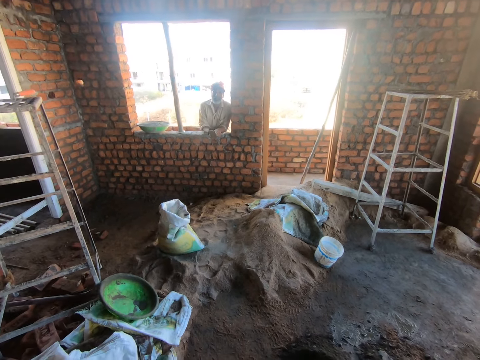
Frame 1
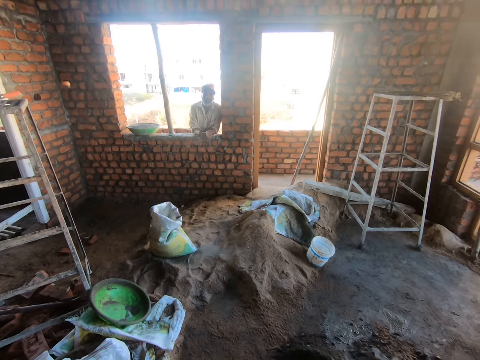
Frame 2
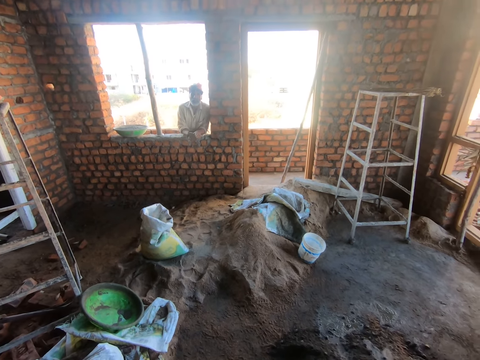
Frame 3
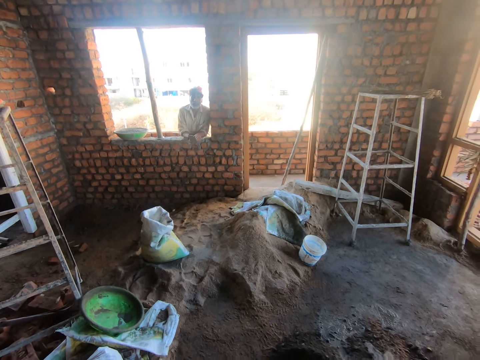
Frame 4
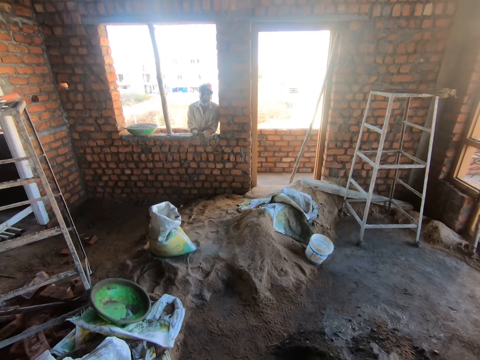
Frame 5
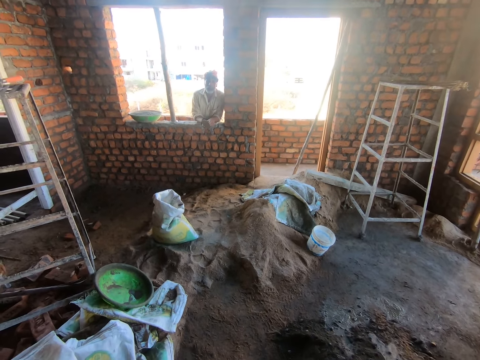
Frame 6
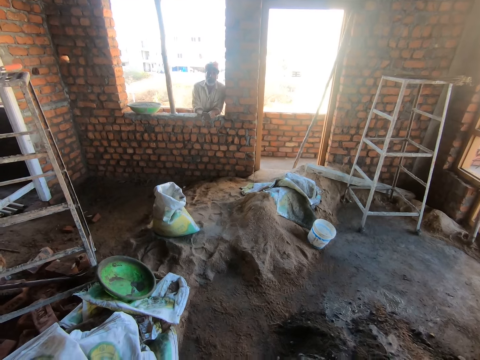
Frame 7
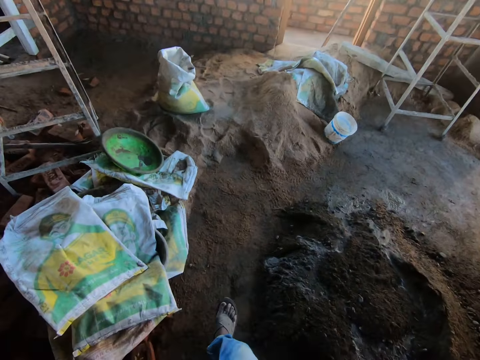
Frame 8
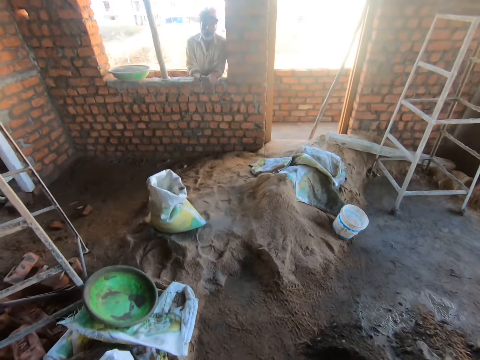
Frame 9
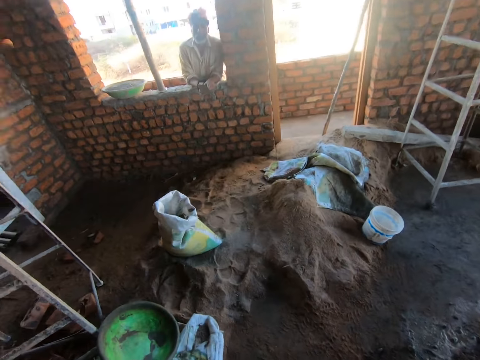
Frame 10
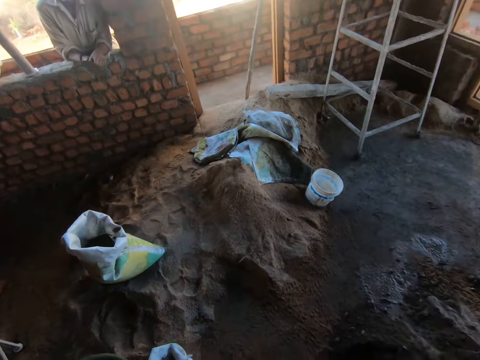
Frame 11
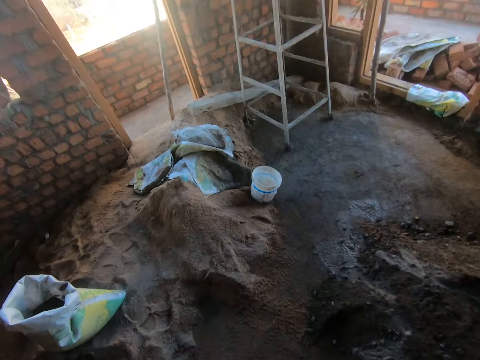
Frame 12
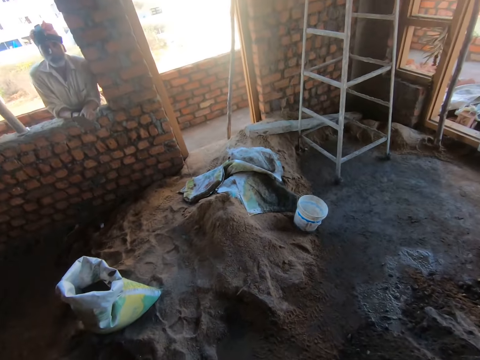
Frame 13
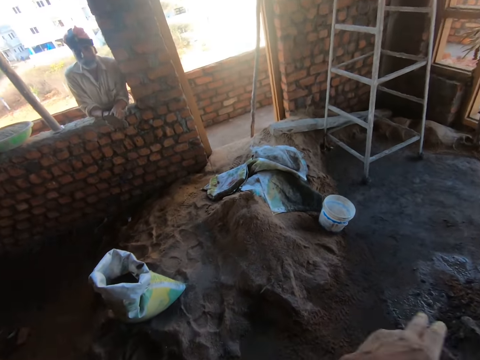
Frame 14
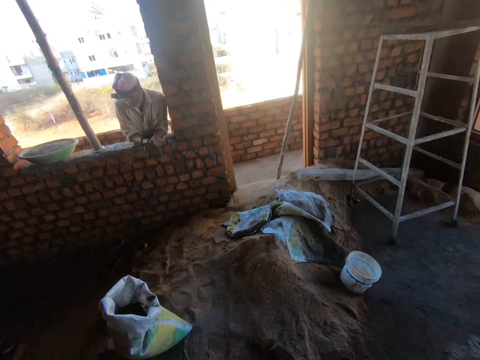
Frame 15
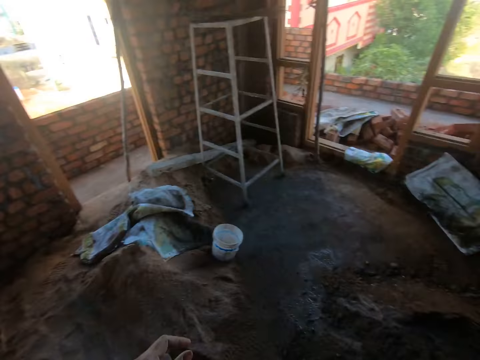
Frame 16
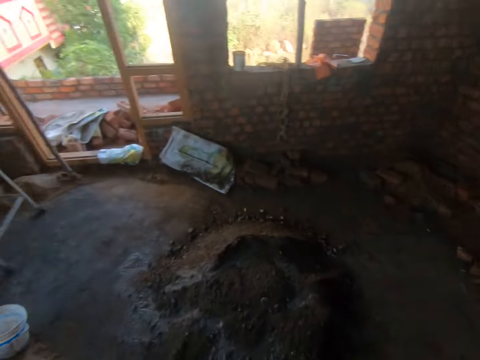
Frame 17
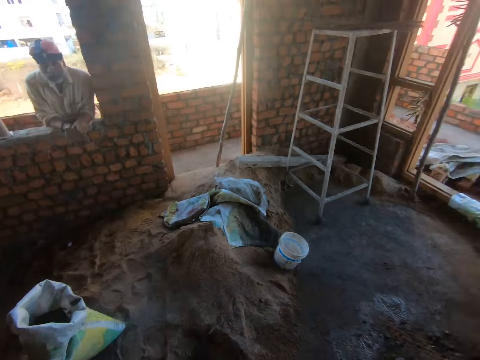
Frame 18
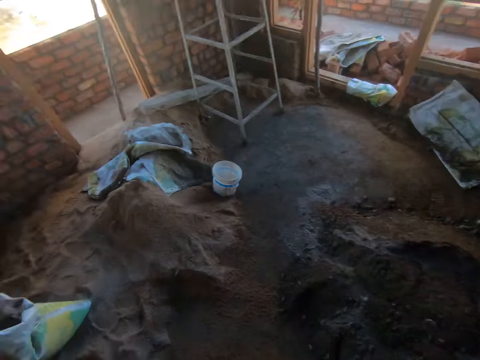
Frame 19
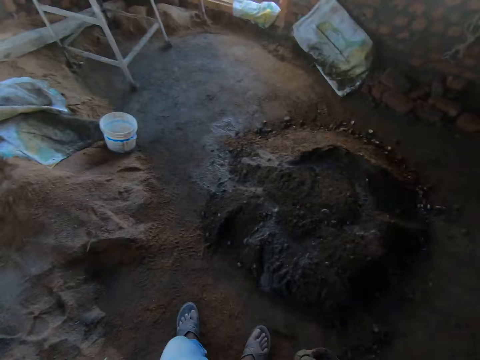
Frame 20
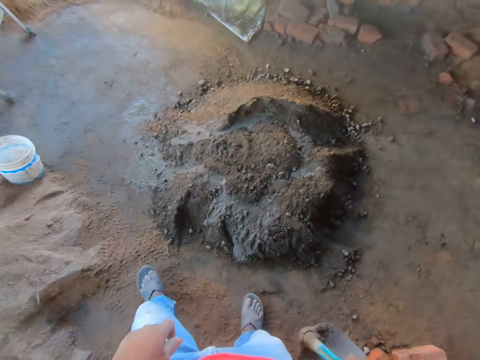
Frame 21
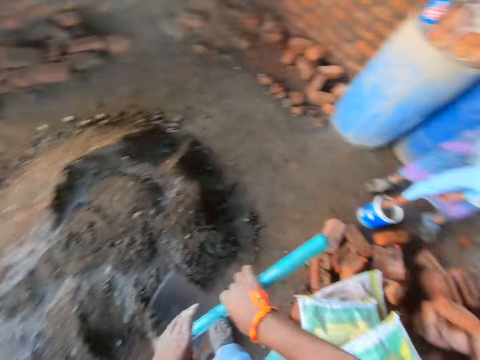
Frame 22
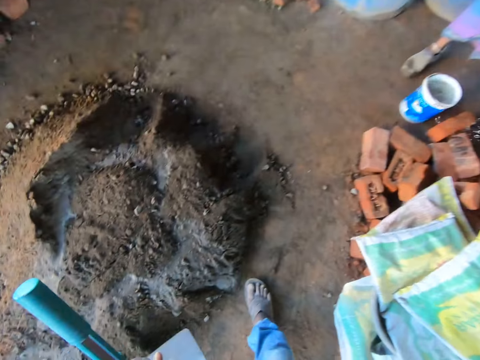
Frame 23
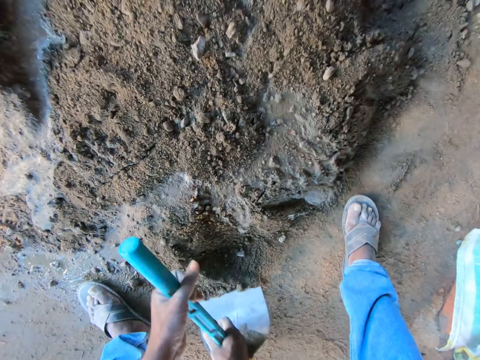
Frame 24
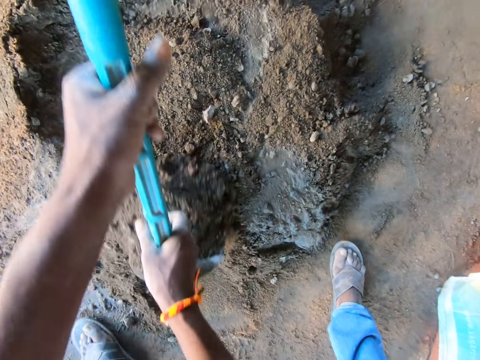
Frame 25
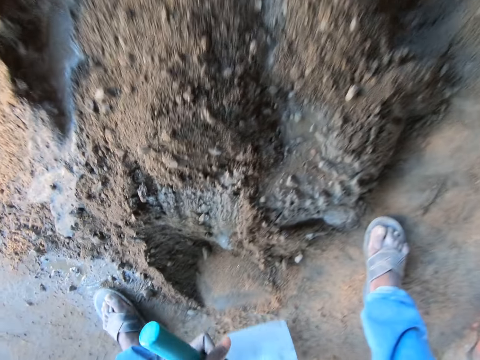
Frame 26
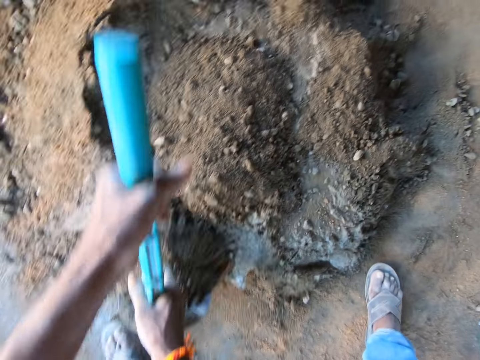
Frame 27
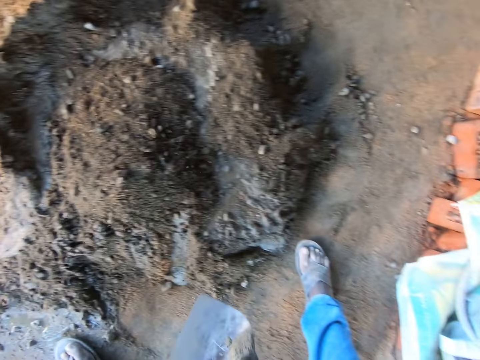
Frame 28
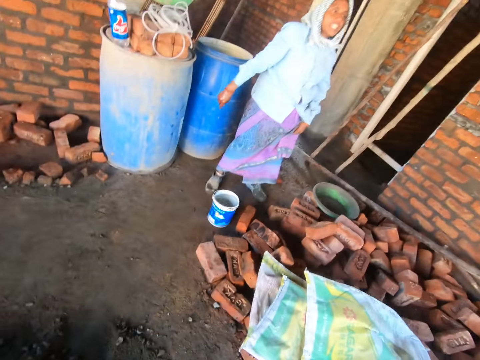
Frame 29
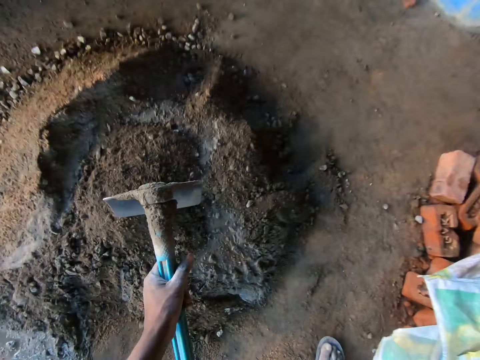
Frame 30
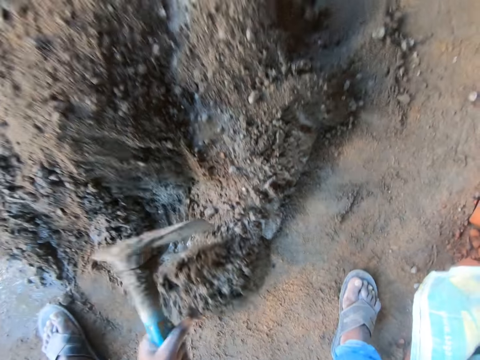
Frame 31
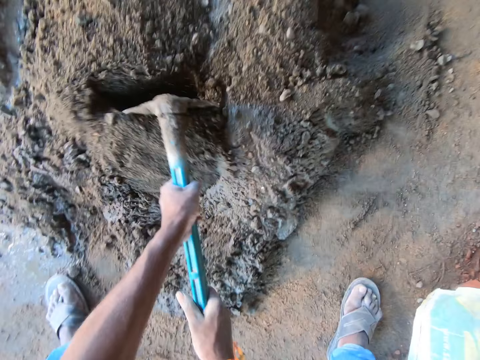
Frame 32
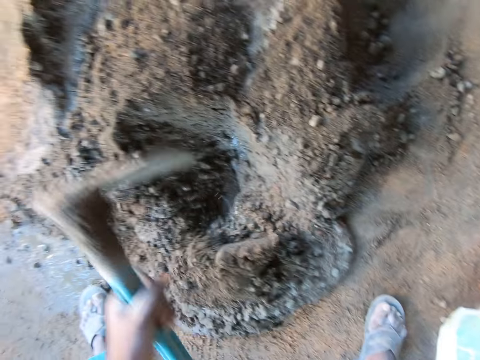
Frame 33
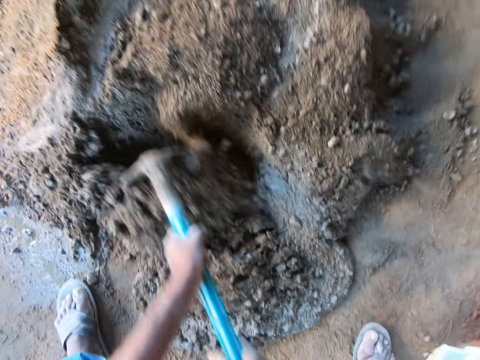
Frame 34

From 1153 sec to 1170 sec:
The camera wearer walks around the room. He gestures out with his hand. He looks around the room. He holds the hoe. He mixes sand with water.

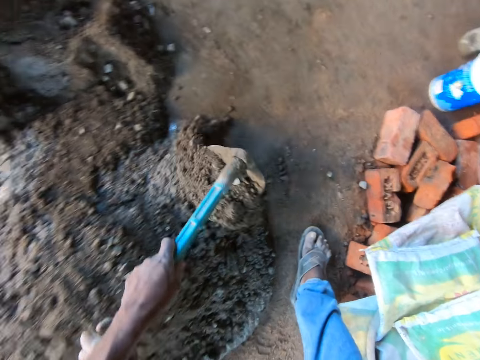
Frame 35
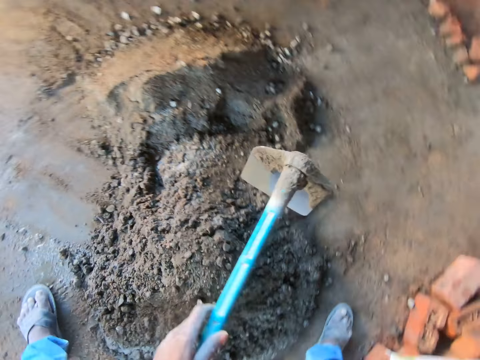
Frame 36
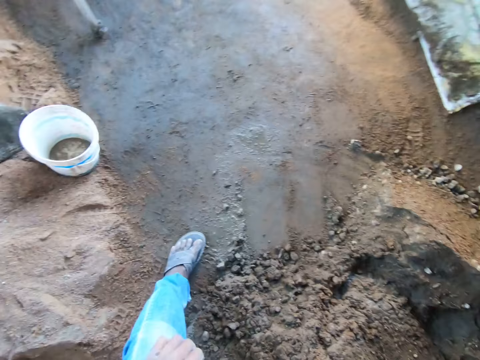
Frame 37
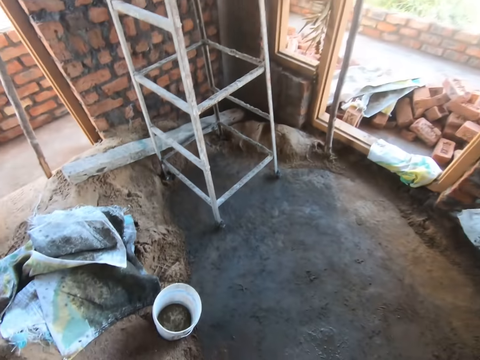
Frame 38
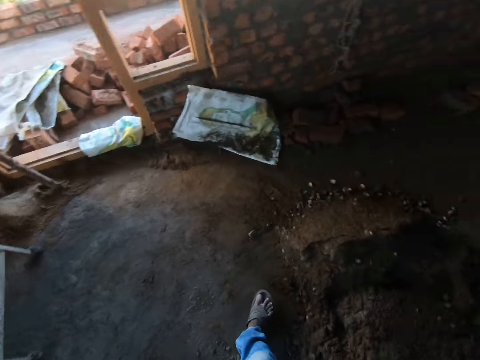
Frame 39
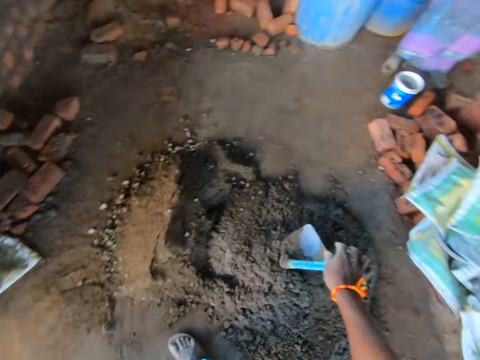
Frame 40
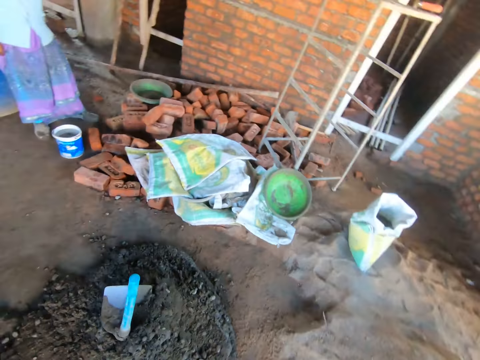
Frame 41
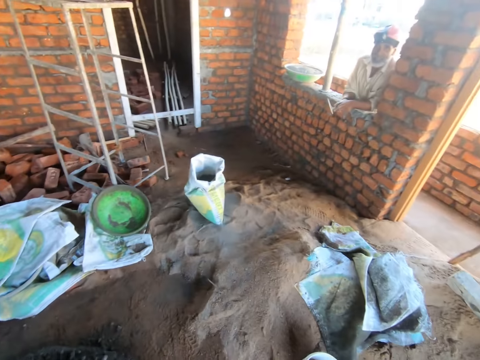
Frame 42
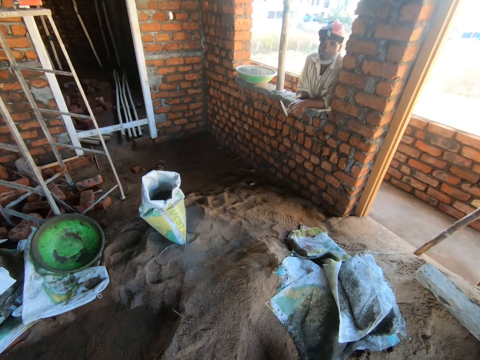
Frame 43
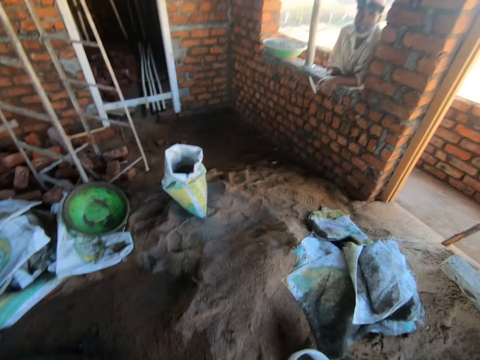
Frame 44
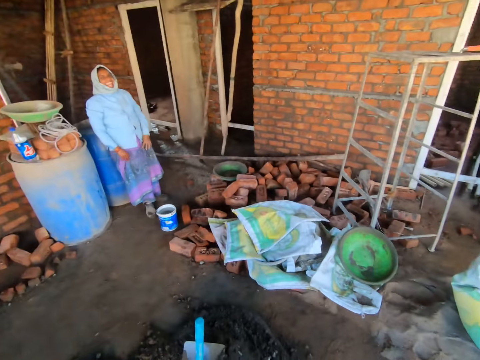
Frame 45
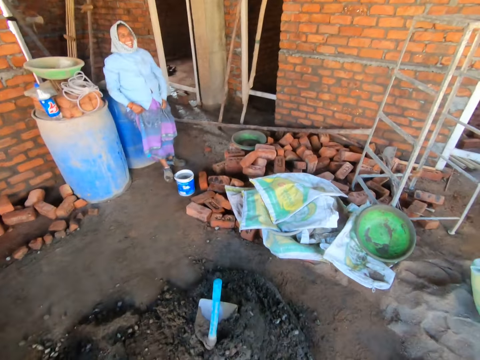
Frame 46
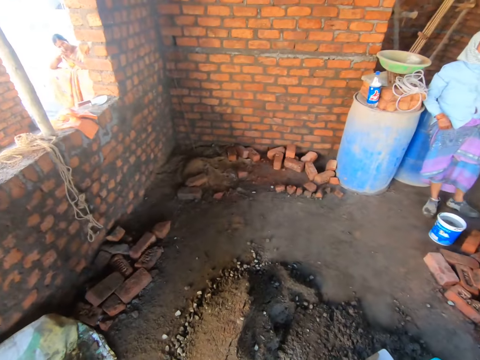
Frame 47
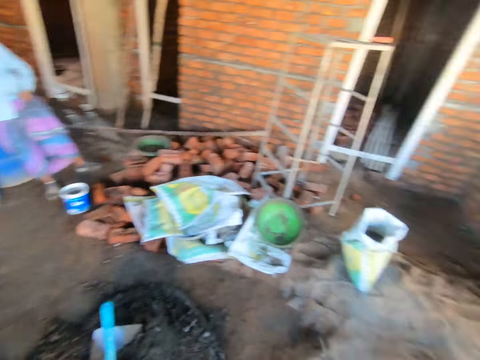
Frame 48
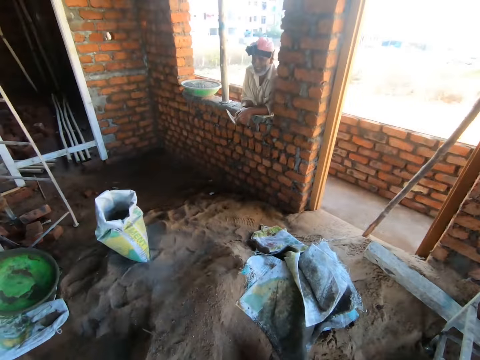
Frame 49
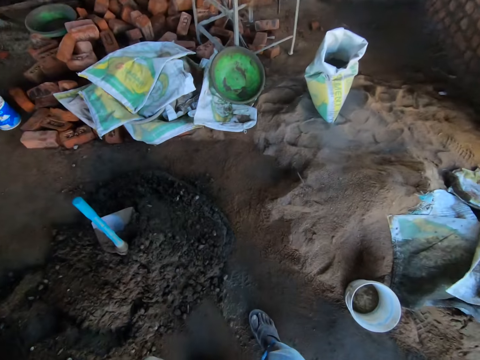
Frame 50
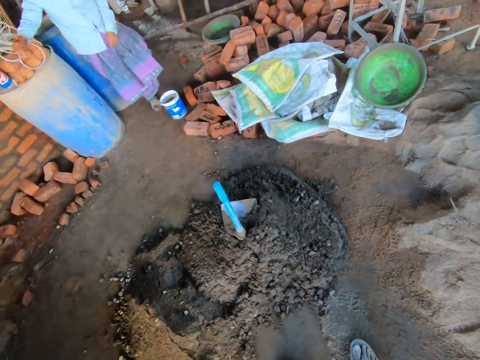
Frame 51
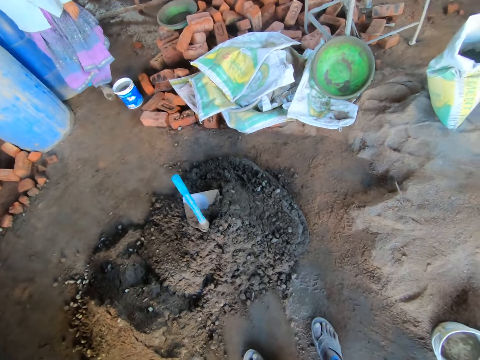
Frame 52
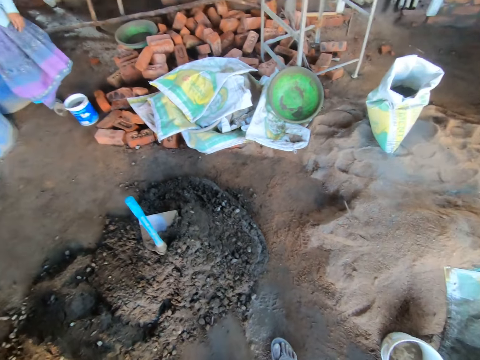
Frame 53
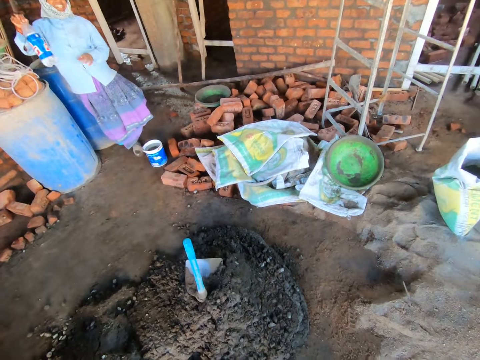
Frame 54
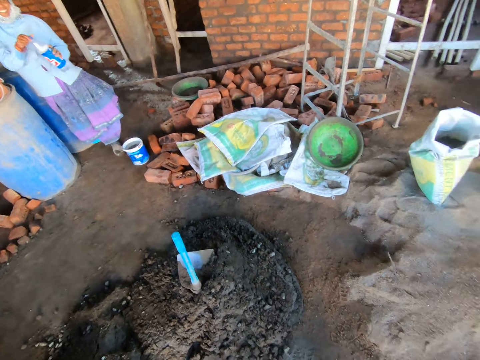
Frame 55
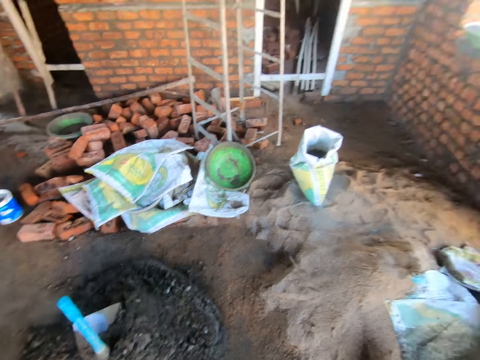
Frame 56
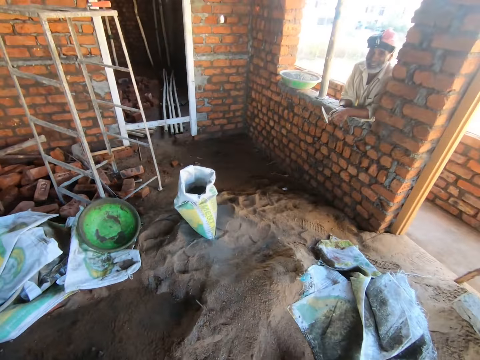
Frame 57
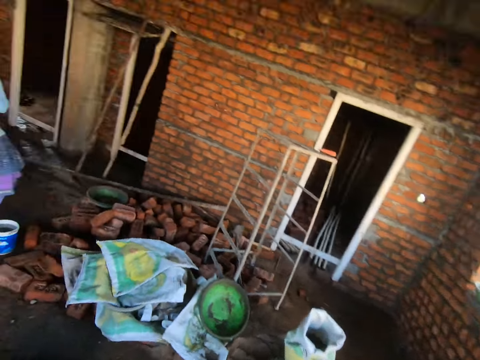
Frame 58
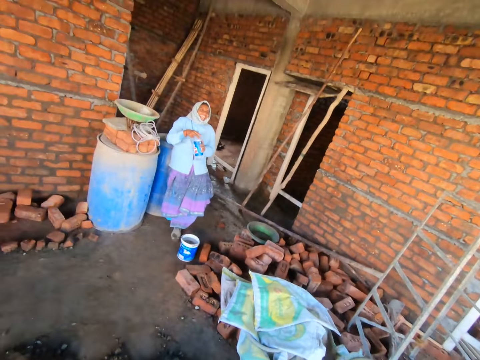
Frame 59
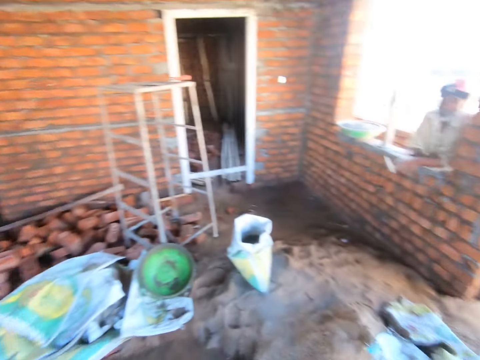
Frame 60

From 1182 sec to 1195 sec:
The camera wearer looks around the building. A woman talks to a man. The camera wearer looks around the building.
